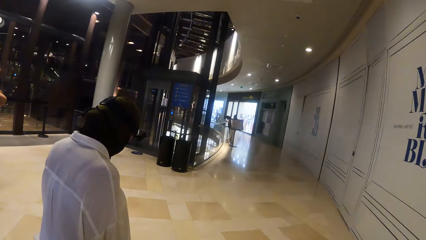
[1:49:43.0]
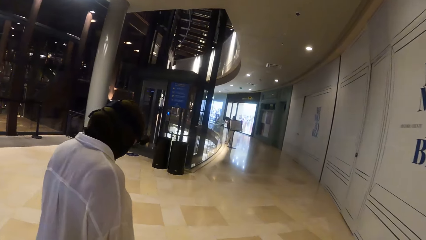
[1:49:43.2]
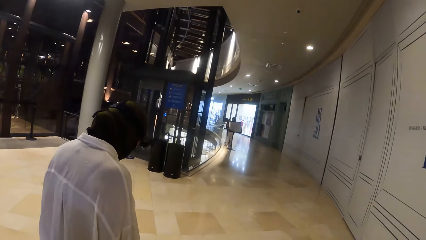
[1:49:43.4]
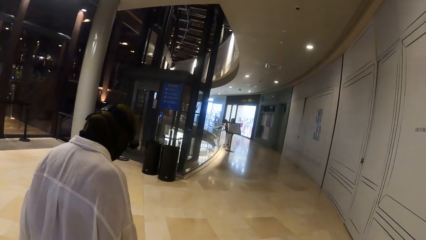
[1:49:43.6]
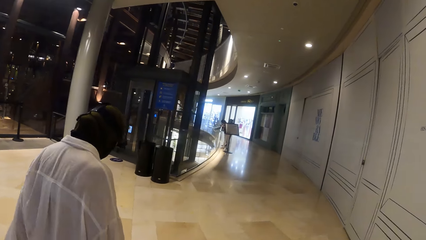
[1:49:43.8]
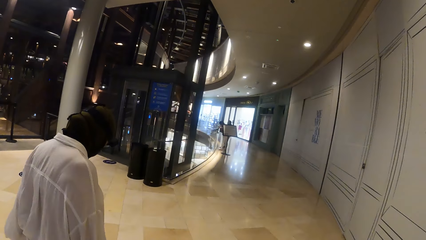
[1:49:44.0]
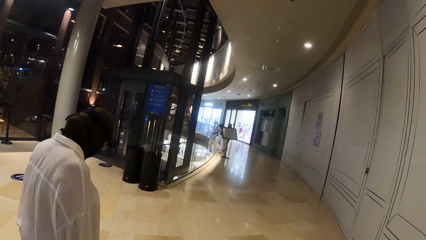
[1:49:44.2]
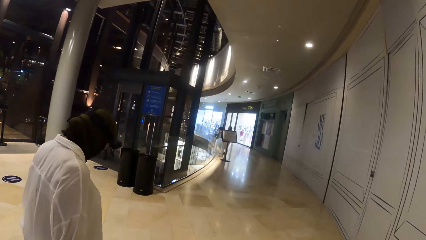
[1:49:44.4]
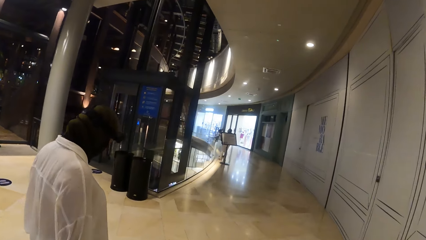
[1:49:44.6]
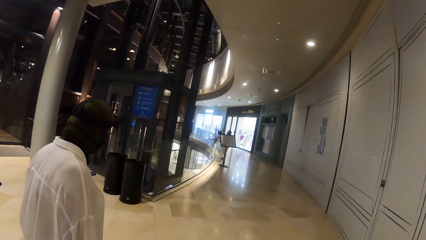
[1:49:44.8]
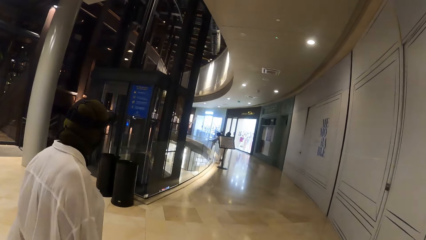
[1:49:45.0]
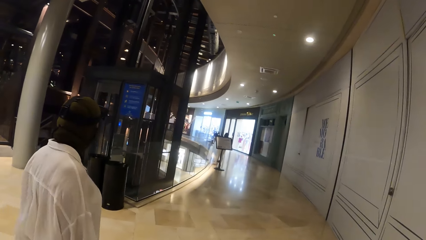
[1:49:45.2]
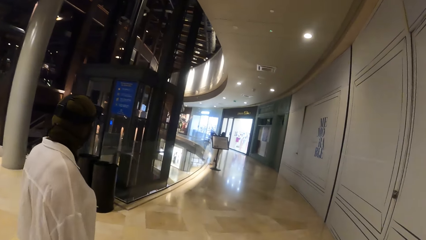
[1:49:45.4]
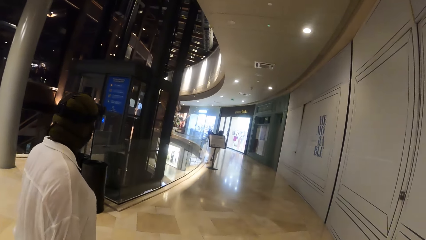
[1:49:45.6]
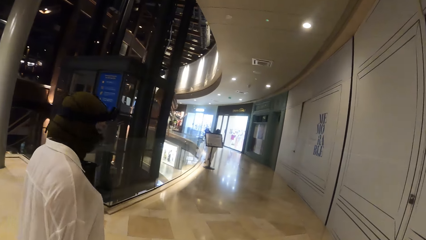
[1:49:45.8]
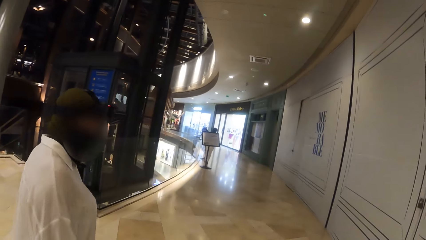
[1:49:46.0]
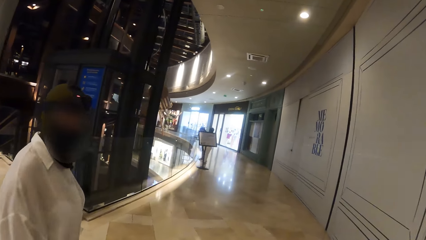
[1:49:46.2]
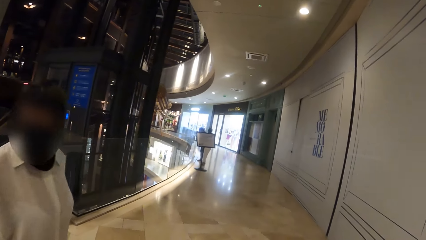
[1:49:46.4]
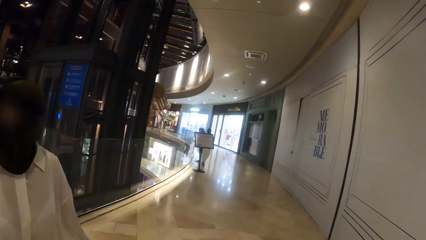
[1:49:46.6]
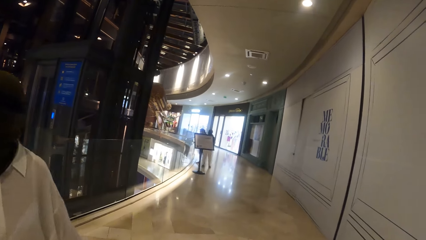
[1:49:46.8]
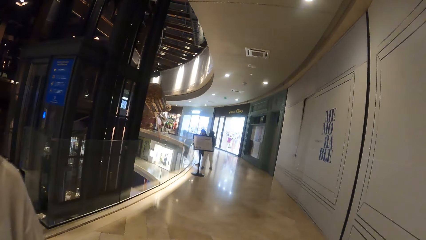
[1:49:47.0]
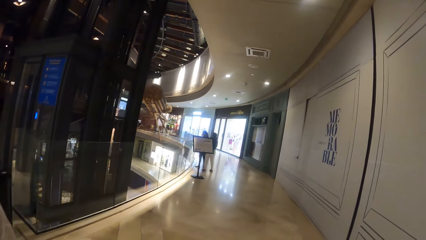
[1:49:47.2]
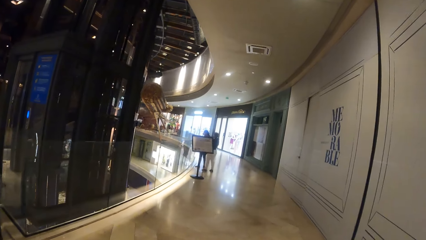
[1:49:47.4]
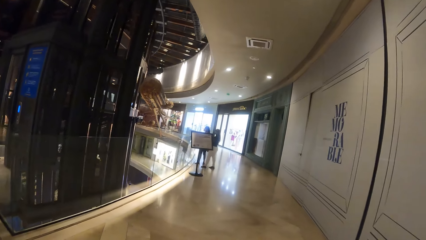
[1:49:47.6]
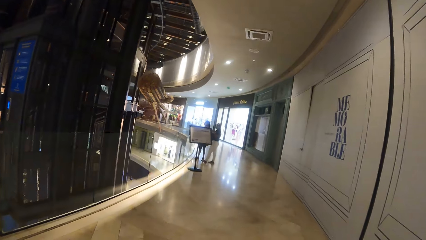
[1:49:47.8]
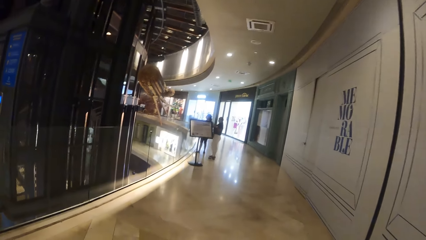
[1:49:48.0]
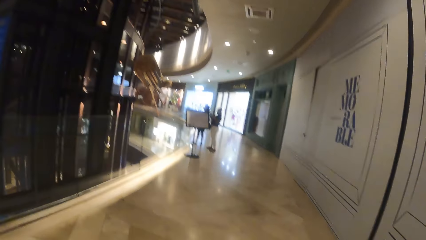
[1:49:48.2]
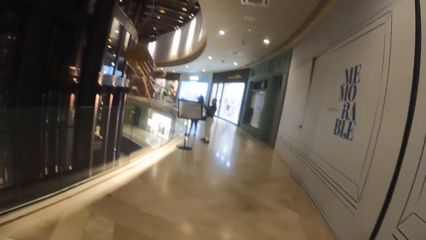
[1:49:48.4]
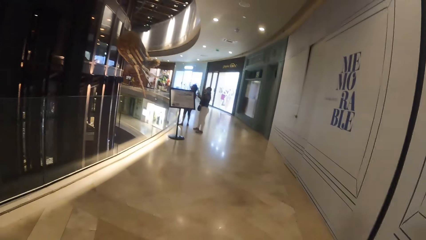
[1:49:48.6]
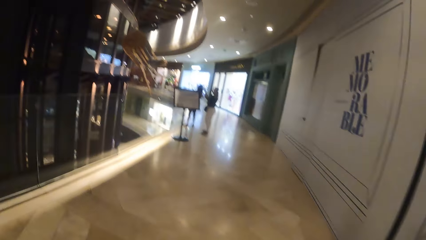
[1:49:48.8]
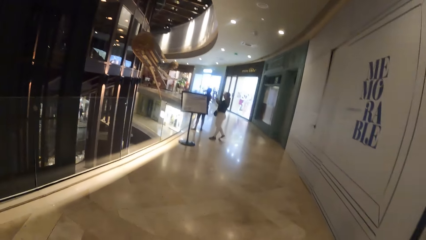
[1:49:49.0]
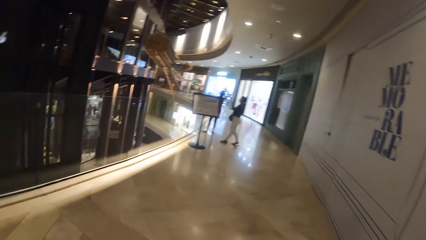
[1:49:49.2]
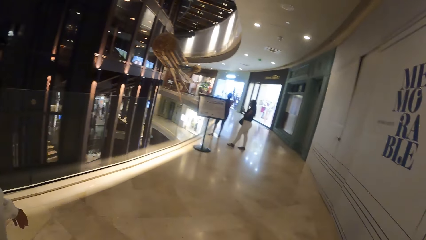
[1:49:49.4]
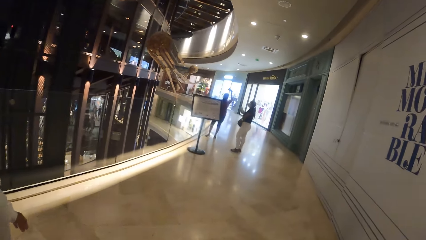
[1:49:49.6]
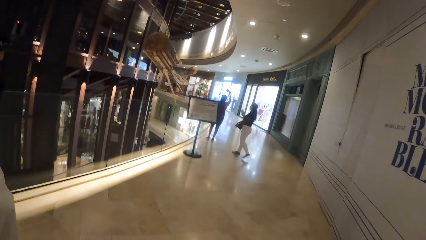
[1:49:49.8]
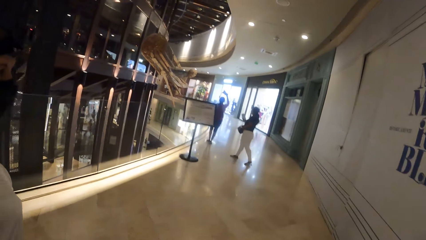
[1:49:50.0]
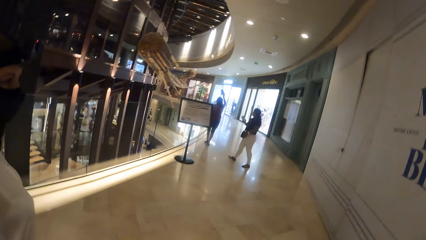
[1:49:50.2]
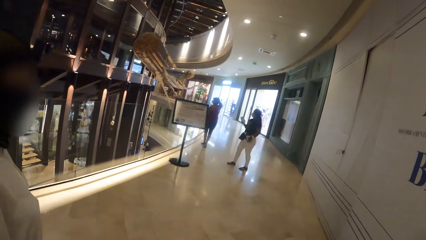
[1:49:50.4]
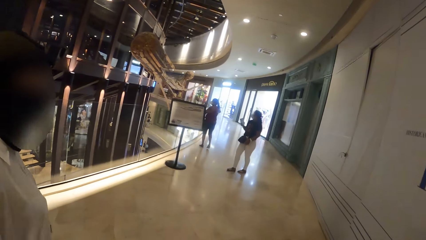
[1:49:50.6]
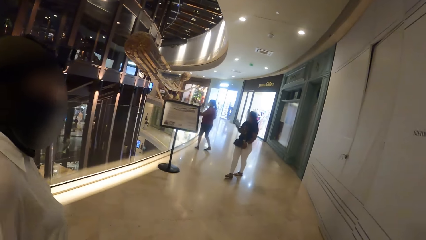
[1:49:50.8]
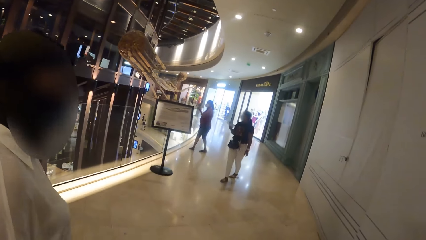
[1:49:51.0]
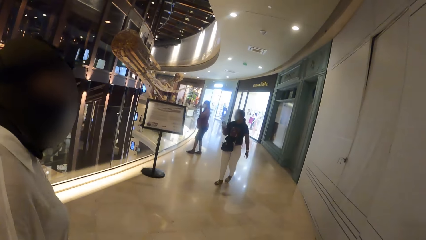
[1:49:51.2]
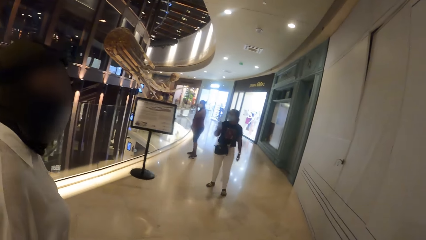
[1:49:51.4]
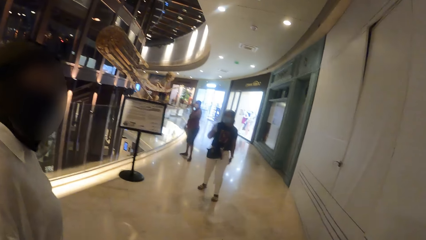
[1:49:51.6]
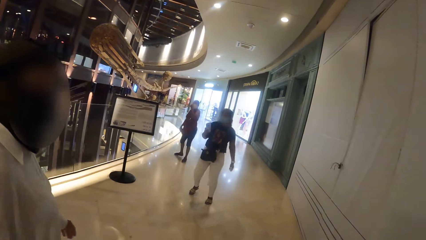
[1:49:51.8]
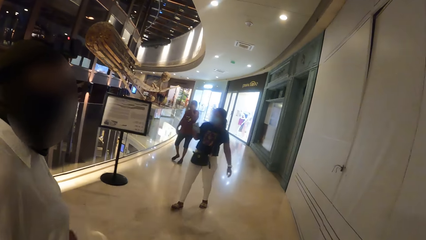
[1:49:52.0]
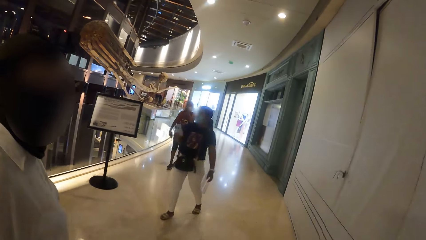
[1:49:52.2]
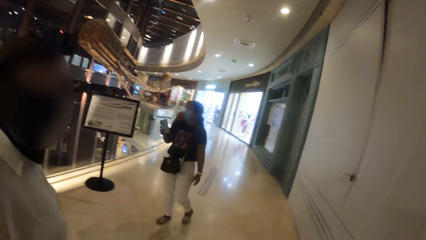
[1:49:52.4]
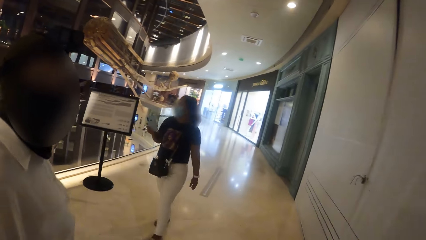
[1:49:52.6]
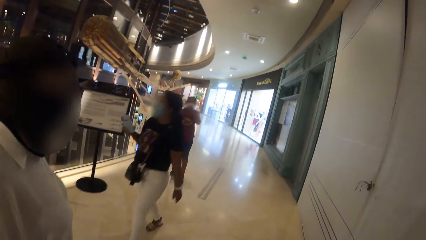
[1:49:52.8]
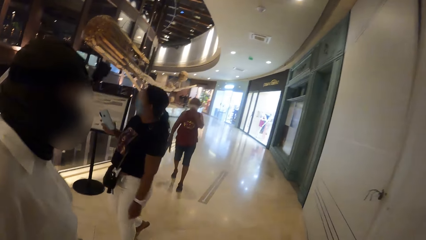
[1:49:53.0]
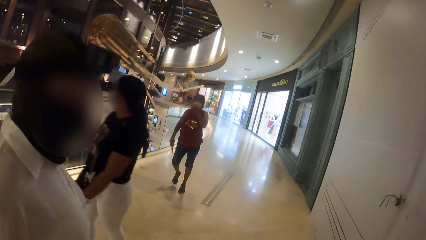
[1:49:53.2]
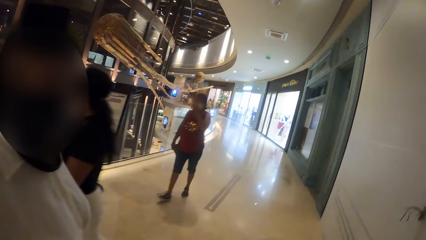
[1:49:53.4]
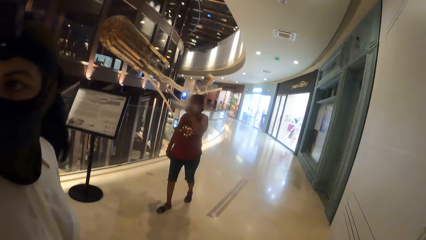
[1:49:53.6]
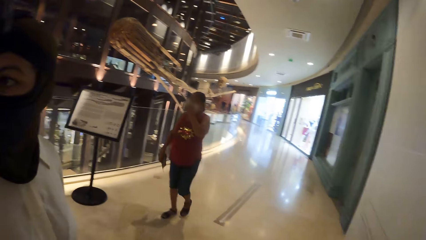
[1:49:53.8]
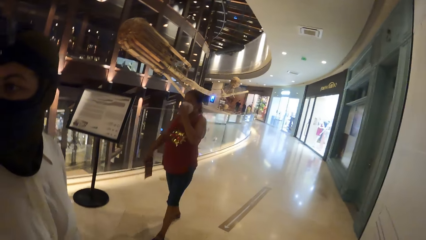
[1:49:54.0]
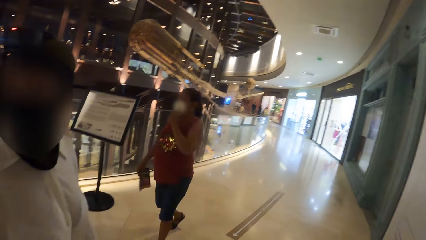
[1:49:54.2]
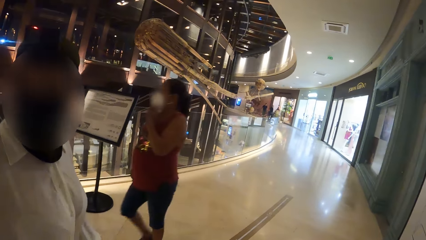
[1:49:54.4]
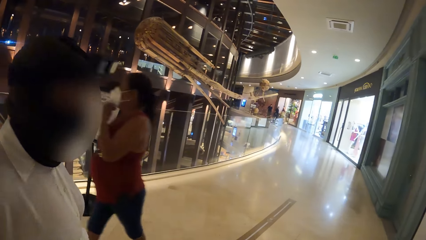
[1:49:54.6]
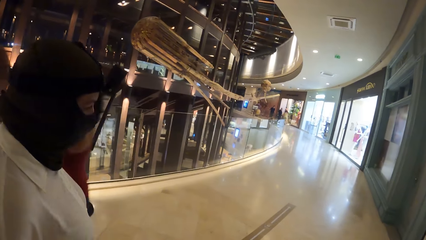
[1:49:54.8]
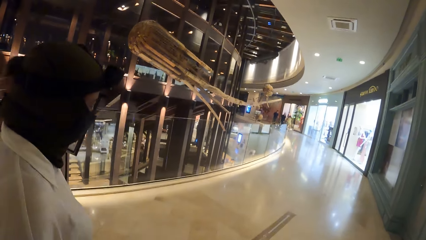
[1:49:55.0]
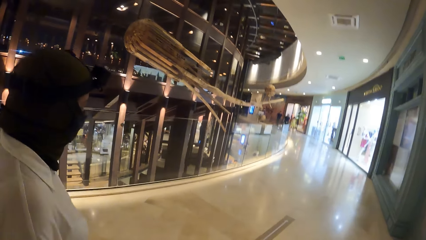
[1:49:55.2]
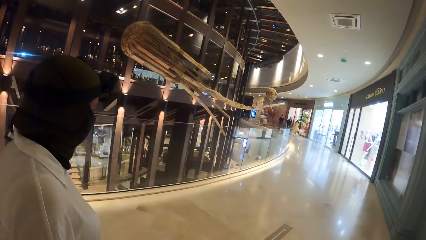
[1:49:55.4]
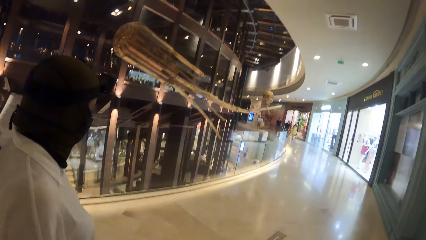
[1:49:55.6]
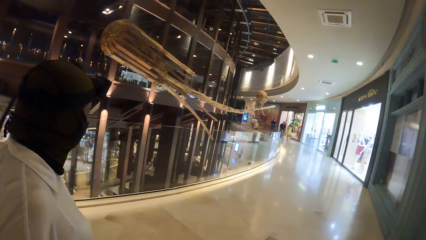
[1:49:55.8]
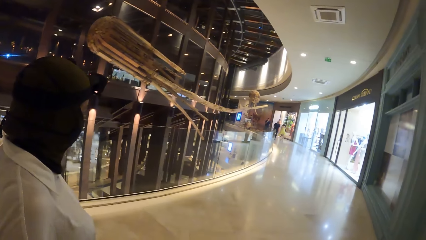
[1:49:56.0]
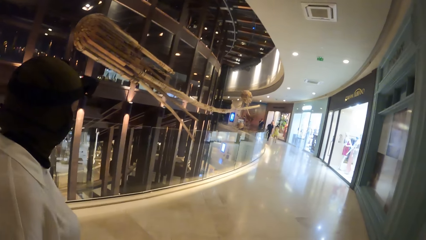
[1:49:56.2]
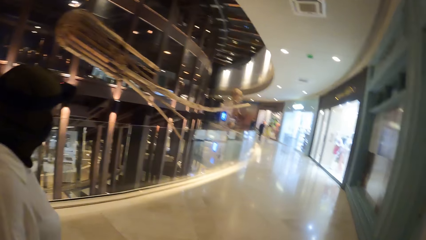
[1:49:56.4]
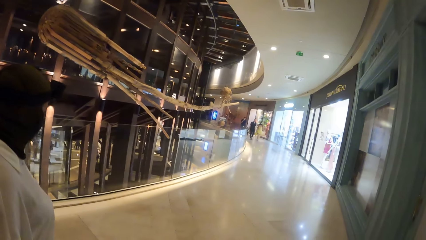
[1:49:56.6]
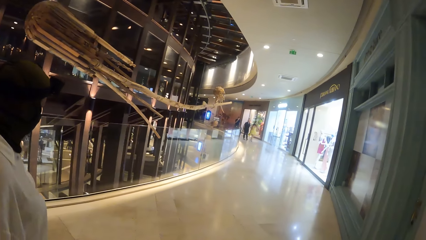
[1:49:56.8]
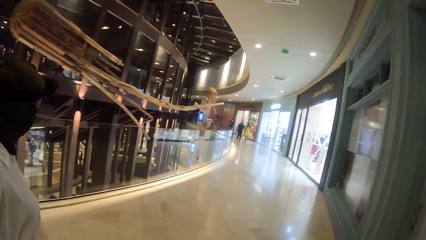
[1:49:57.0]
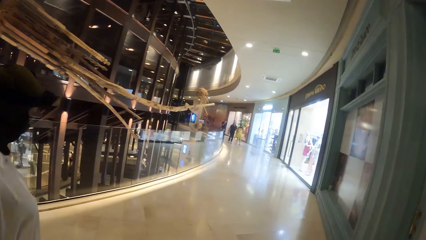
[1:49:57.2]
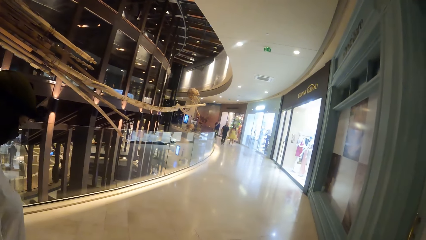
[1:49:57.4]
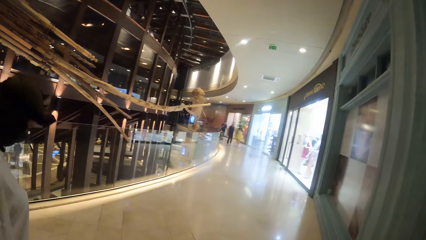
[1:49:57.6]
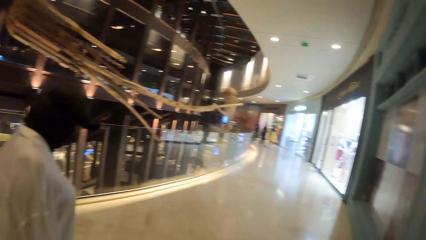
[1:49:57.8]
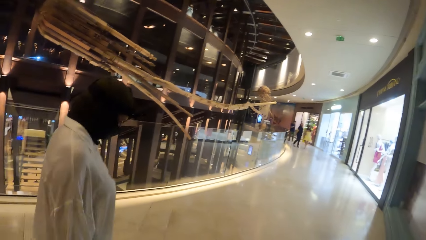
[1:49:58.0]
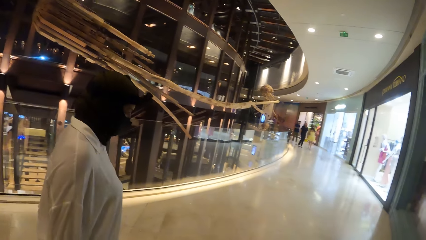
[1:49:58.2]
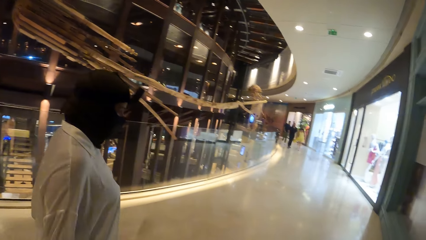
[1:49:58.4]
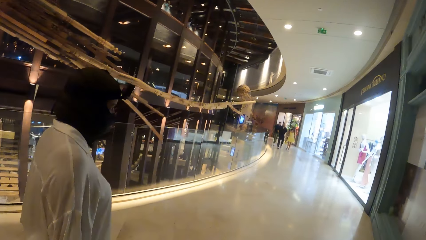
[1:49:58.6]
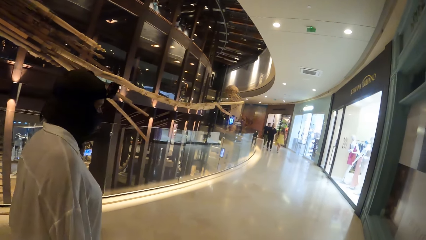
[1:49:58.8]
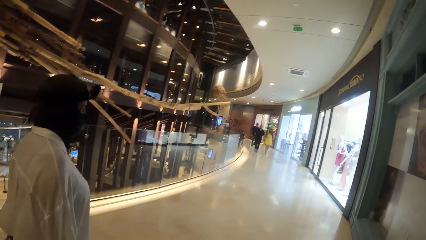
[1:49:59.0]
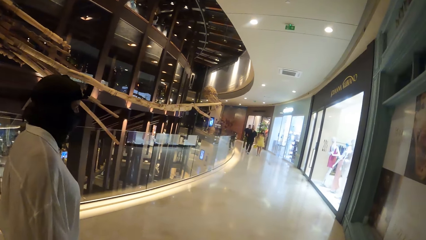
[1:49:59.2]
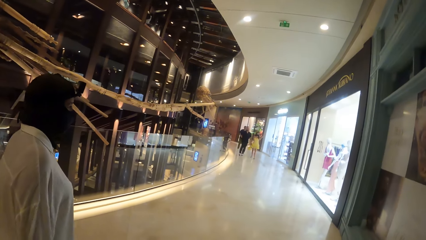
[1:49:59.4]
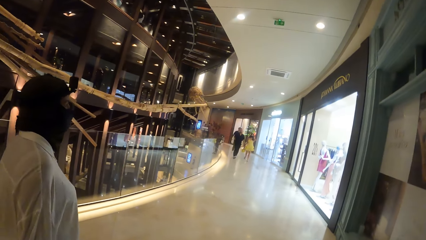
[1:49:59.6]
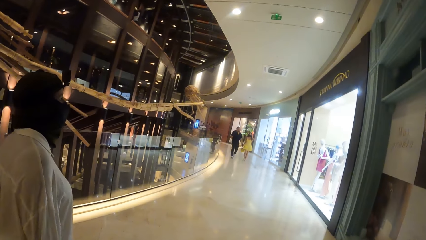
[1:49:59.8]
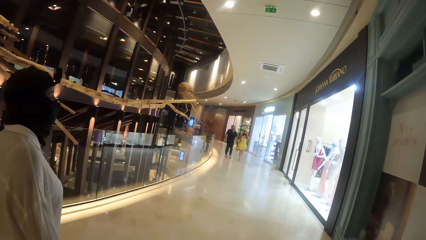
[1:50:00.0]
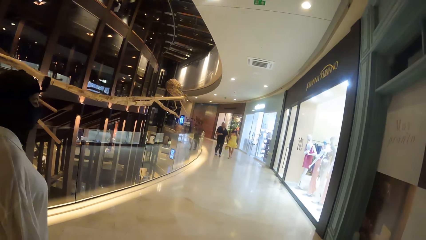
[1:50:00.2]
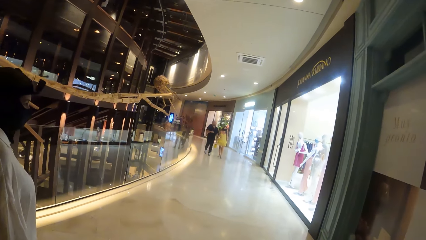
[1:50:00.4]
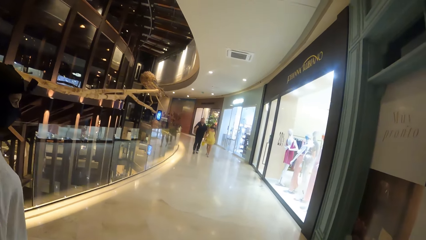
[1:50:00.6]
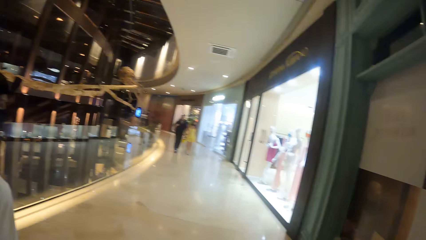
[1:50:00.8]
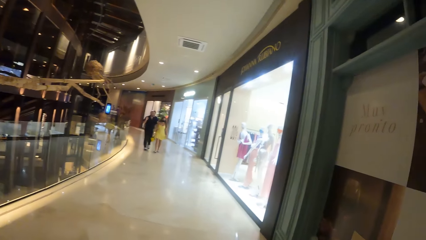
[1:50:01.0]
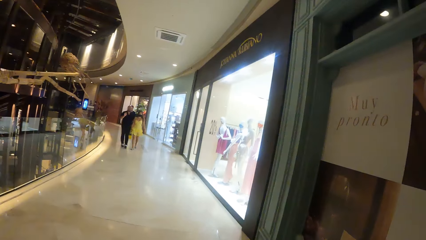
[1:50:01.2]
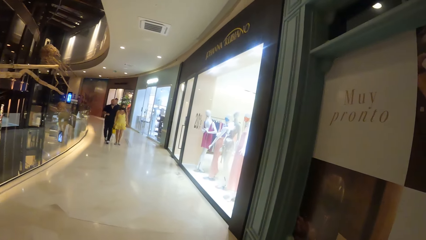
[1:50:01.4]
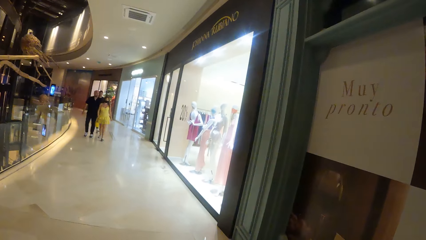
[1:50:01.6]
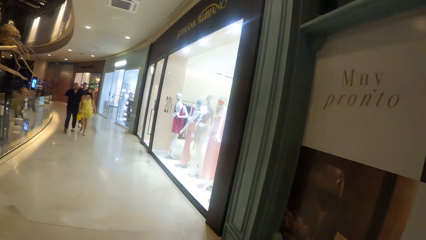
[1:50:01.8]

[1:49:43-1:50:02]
The camera wearer moves around.
